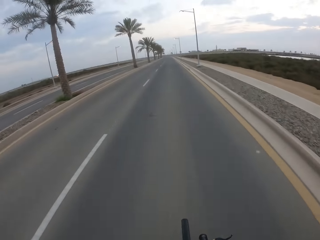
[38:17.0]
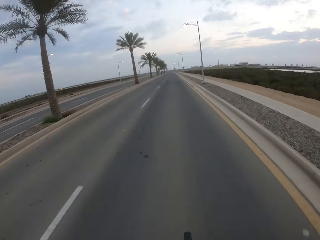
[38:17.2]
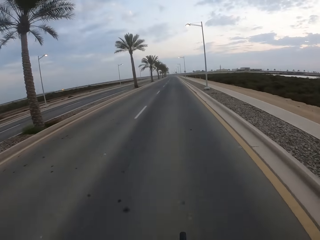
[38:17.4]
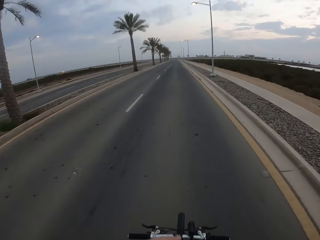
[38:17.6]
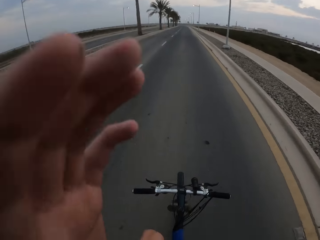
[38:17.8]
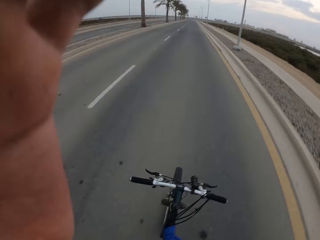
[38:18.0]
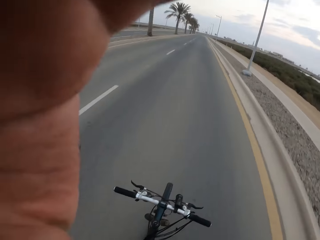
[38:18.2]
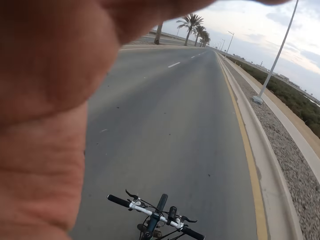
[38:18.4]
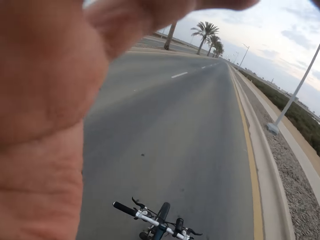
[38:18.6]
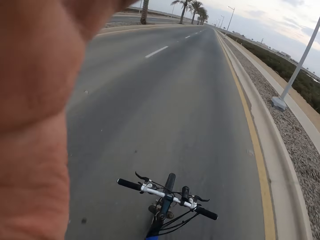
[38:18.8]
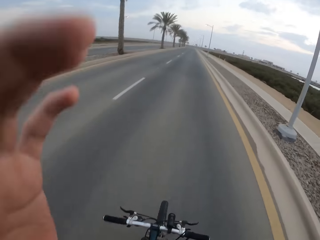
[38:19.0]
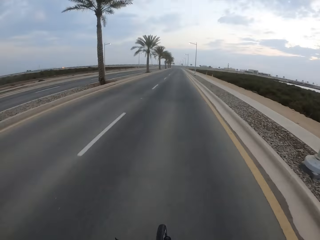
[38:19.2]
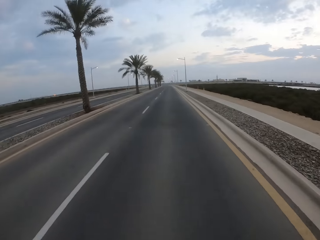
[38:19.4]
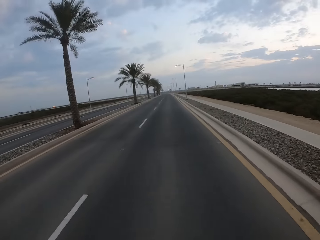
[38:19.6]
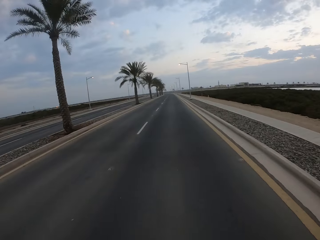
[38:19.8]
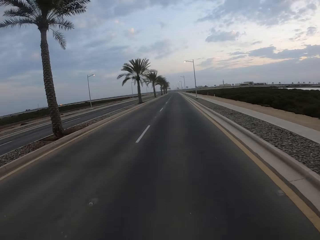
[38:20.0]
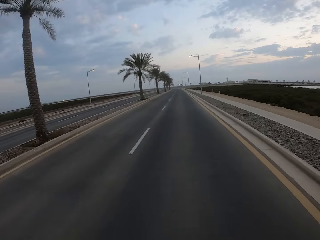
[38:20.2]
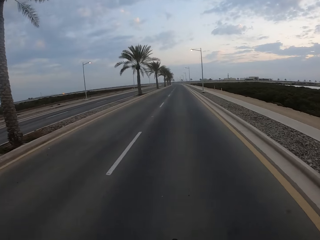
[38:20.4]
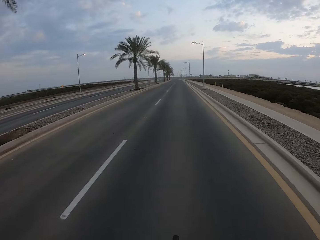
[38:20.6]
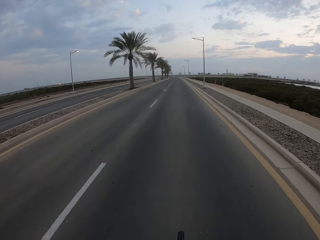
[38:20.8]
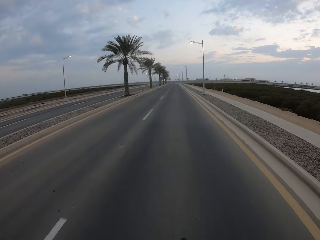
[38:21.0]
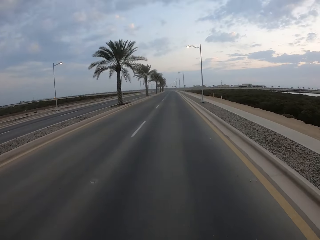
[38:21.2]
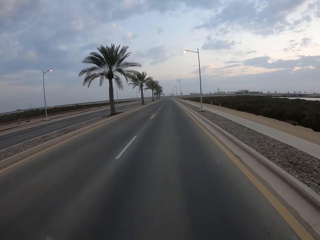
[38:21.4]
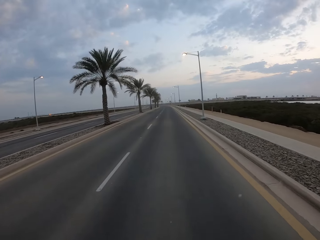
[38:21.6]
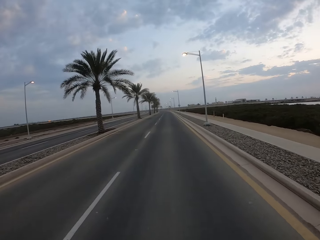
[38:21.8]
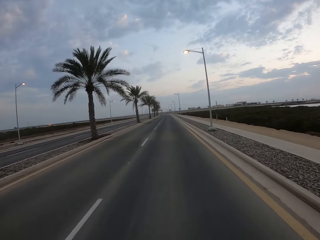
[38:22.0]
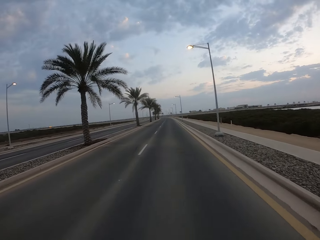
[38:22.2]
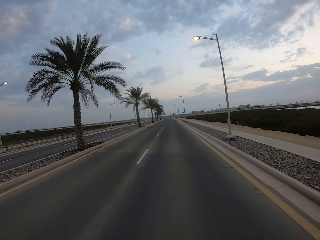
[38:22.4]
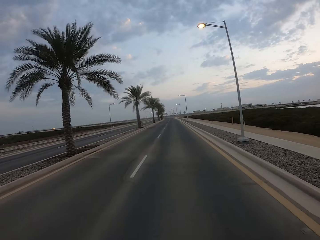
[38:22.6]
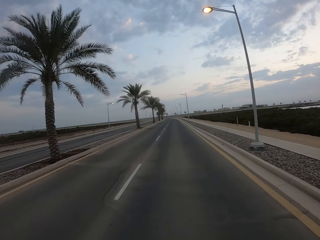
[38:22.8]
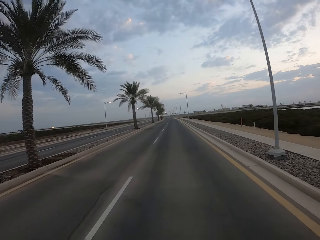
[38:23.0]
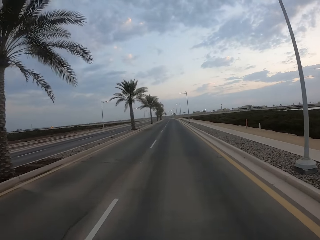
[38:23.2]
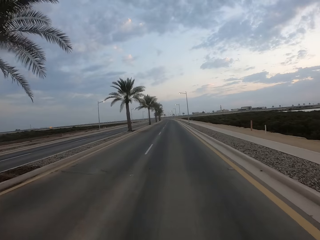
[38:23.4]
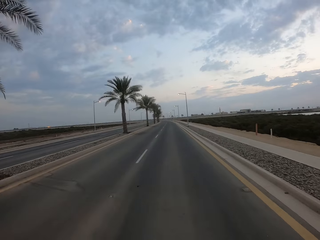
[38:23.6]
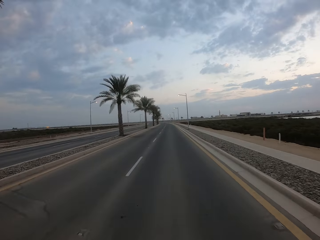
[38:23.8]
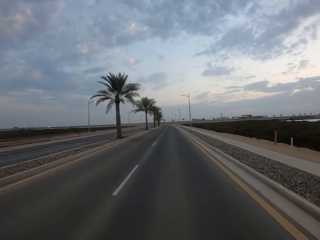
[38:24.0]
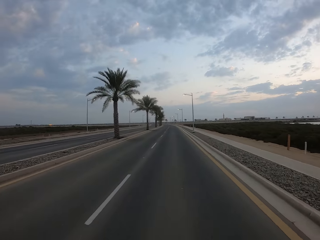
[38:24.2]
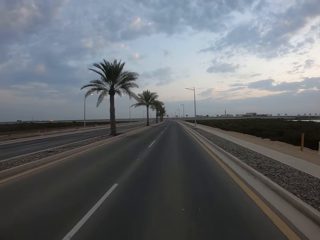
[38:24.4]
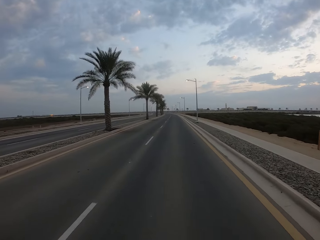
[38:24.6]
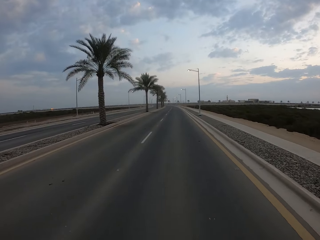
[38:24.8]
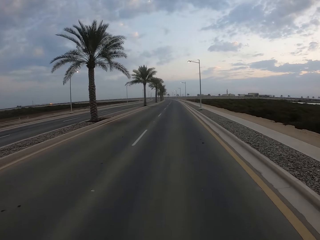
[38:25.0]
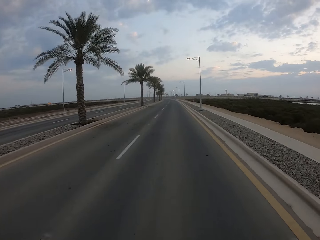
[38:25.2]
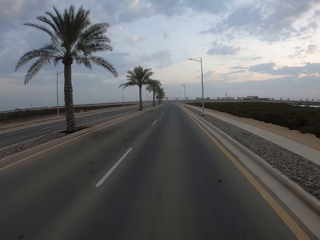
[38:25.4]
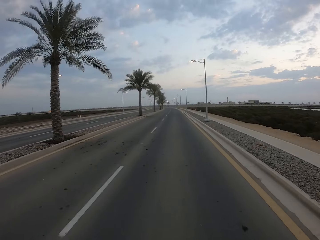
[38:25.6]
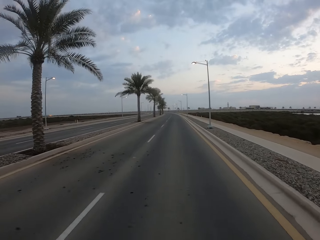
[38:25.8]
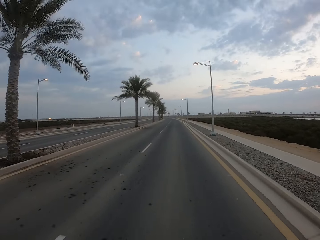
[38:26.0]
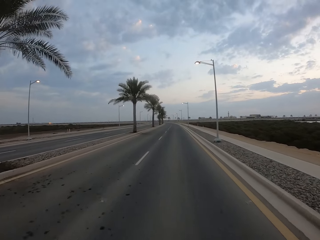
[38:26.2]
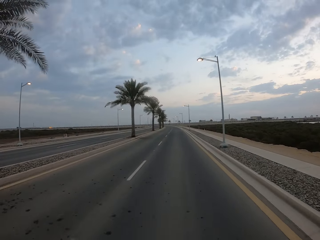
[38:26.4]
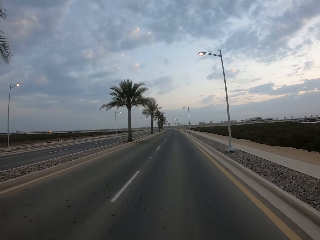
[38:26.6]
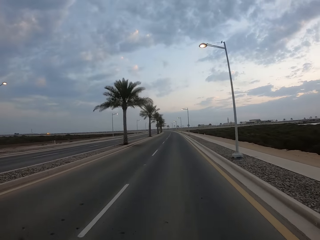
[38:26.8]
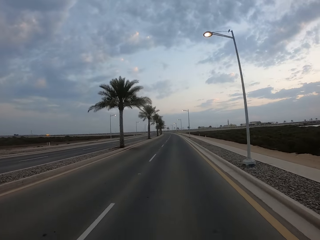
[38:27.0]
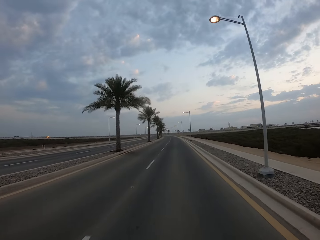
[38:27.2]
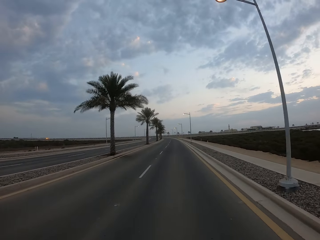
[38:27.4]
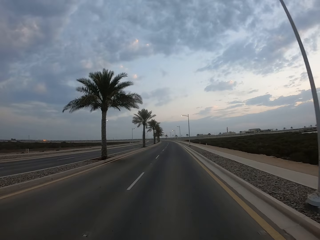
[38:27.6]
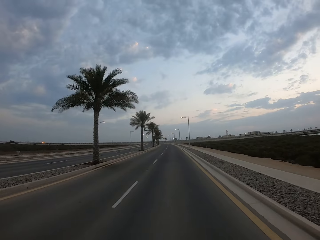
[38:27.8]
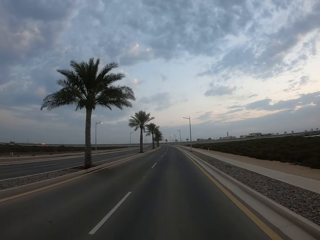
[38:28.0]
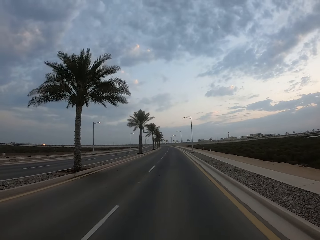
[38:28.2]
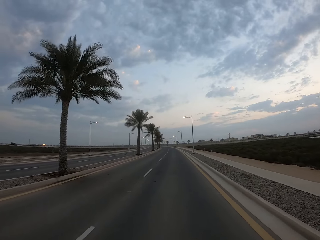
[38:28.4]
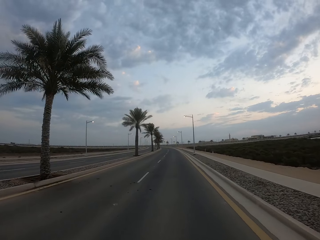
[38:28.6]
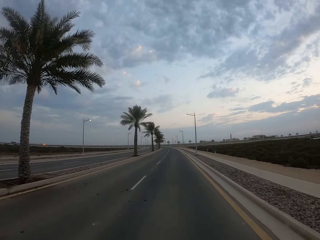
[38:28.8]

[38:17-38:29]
The camera wearer raises his hand up. He touches the camera. He lowers his hand.

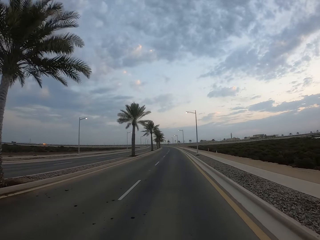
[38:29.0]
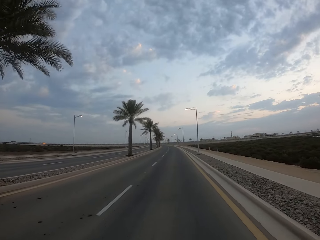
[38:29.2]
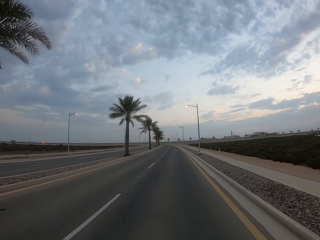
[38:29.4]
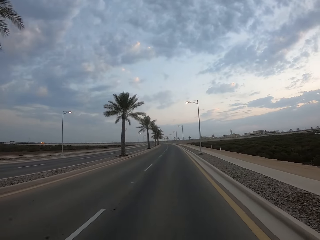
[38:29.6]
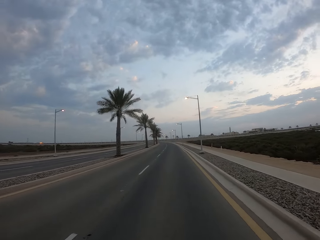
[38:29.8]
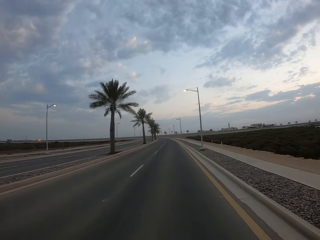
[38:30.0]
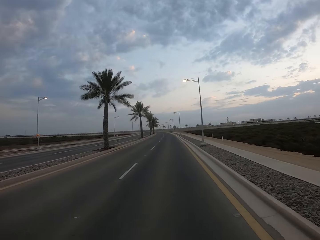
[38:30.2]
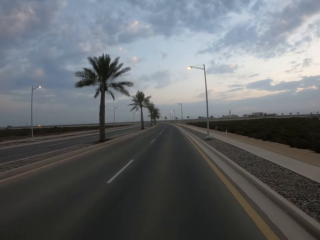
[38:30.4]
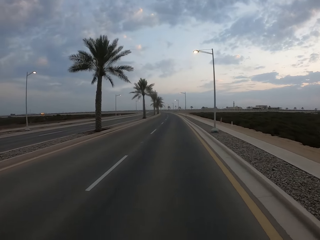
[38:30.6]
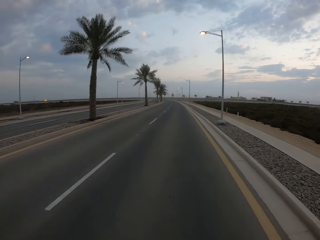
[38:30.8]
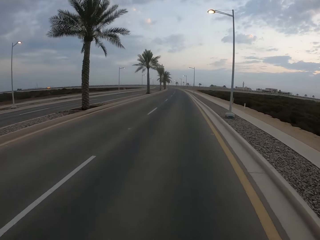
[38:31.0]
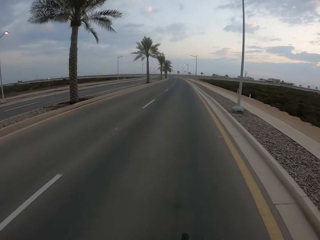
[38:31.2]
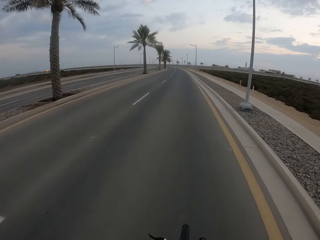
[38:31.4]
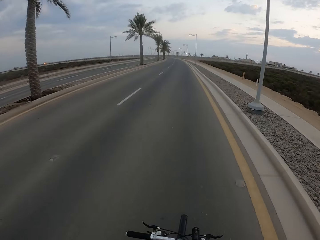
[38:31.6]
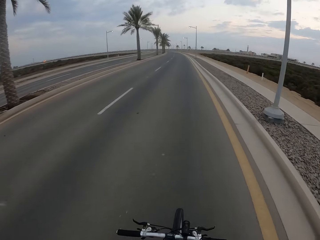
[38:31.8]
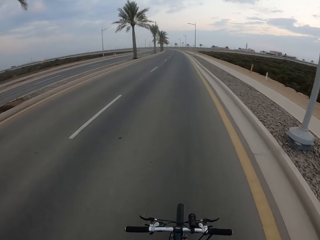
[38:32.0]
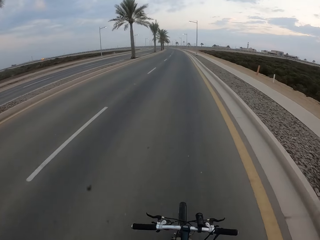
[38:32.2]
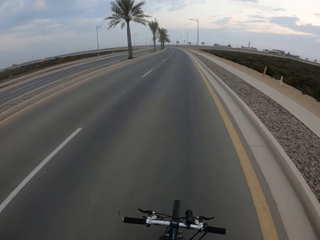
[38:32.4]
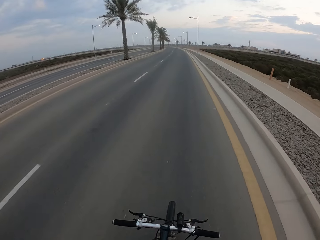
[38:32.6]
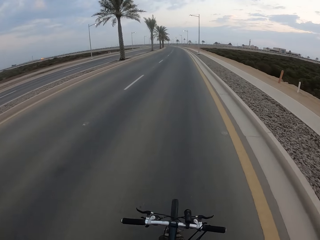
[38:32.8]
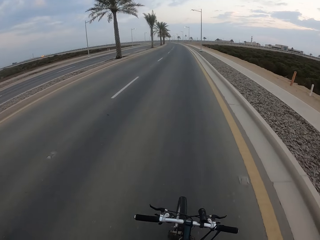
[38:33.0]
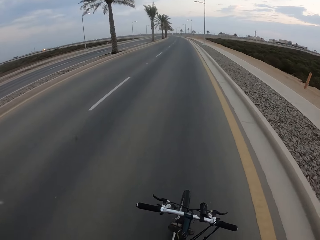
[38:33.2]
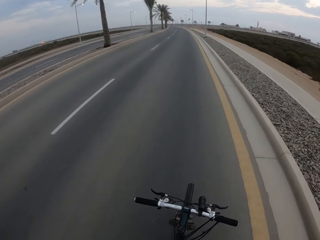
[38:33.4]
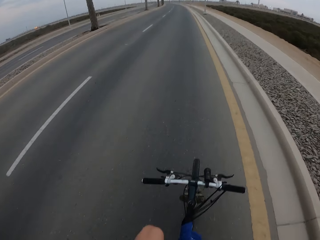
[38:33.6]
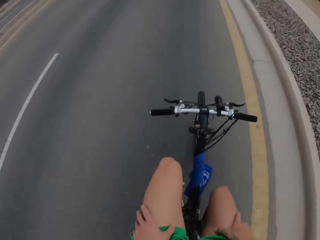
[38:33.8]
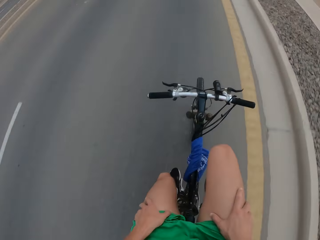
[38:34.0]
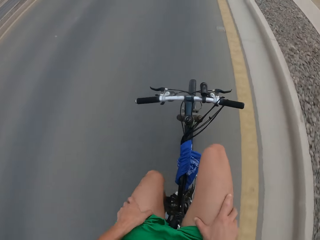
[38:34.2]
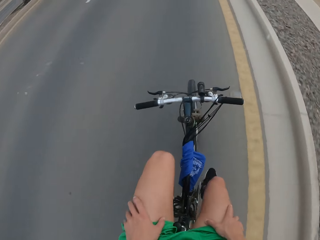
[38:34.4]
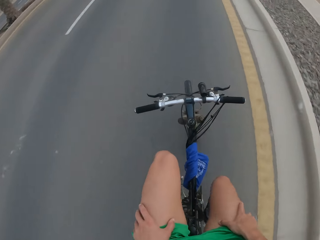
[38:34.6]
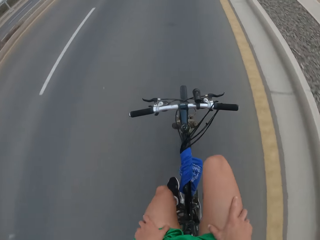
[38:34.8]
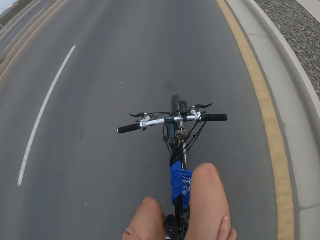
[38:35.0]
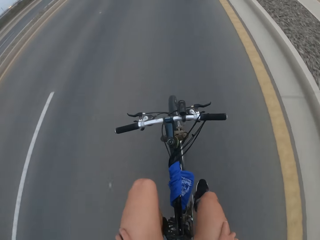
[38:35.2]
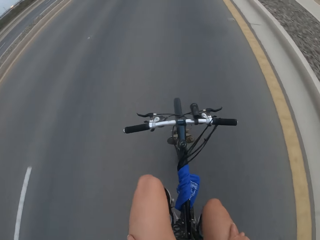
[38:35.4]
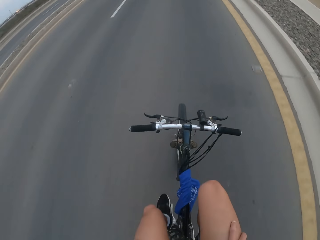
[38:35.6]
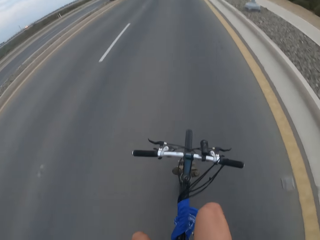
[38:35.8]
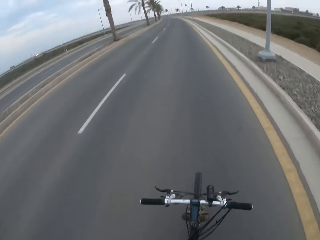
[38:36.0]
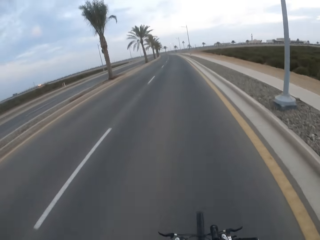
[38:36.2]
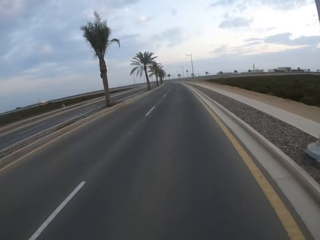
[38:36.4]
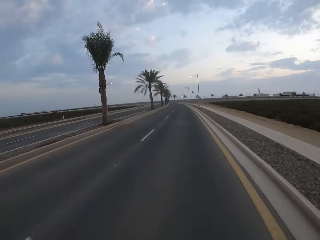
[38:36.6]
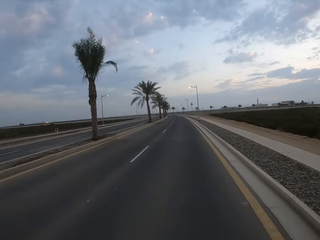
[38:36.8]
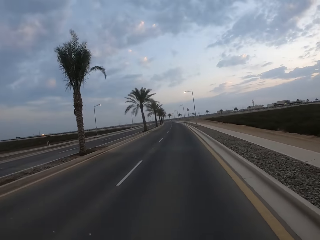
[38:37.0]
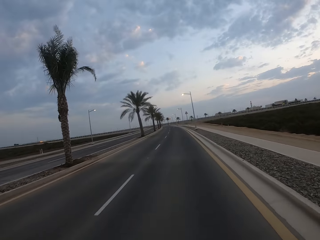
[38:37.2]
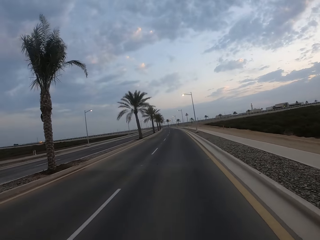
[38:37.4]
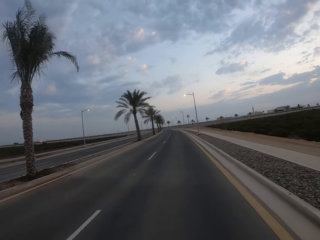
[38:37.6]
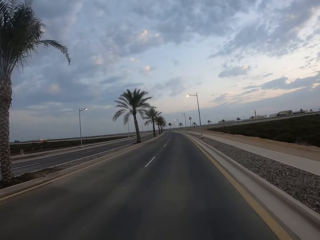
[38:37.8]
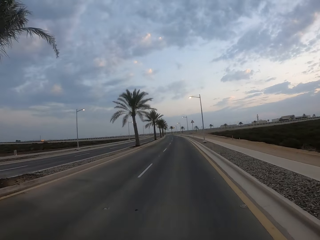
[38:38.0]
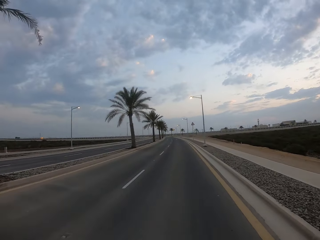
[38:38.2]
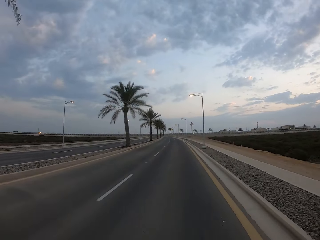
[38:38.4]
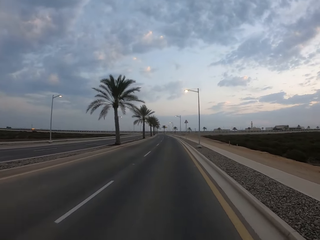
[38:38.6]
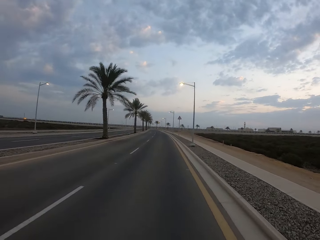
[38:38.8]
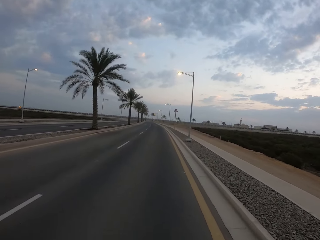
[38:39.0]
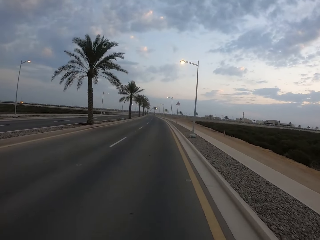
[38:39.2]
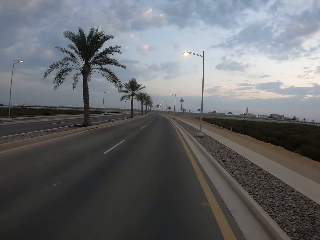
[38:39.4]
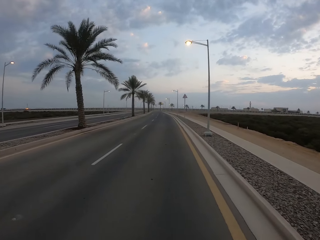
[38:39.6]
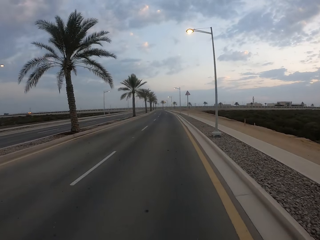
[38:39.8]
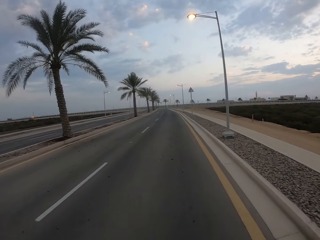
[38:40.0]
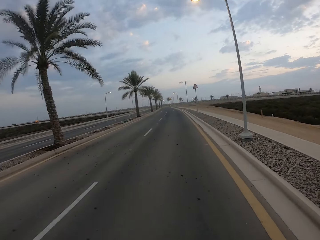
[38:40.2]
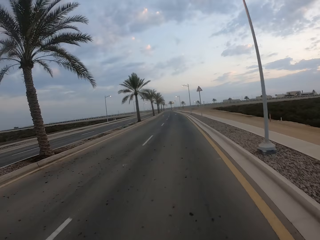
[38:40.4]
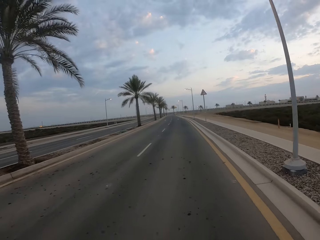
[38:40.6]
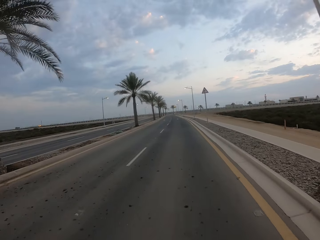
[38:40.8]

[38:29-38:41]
The camera wearer cycles on the road.
